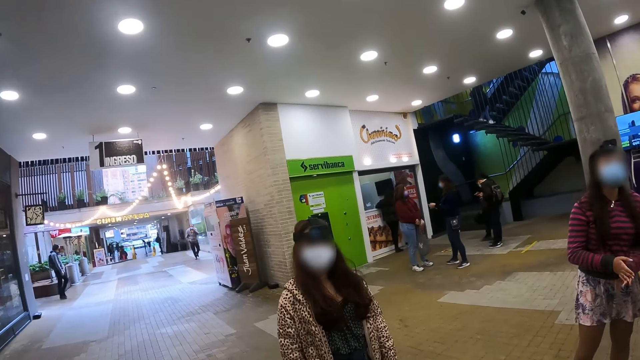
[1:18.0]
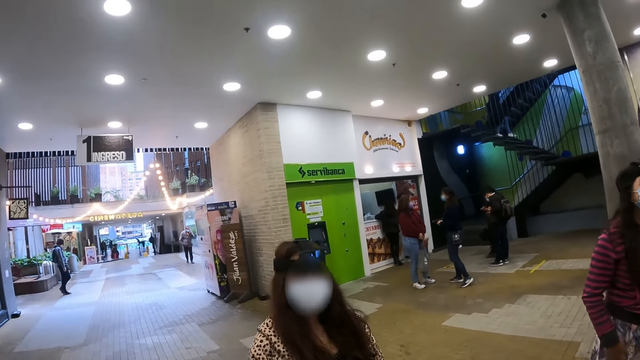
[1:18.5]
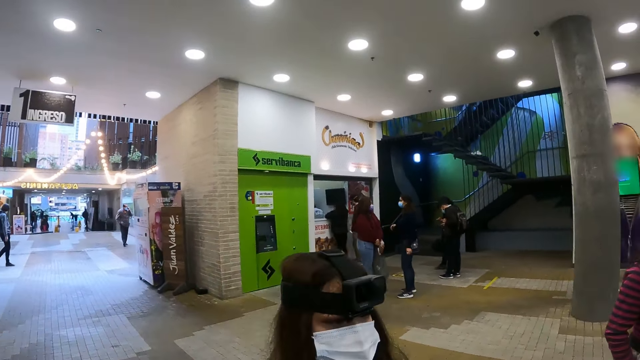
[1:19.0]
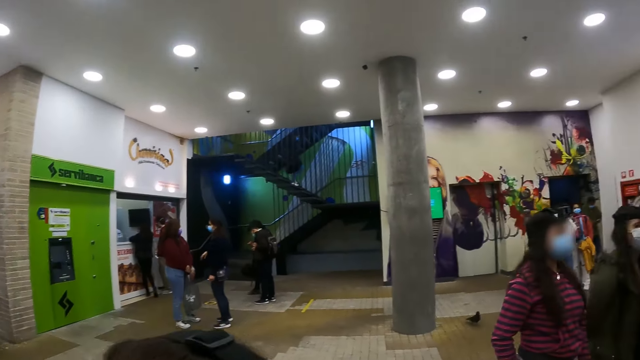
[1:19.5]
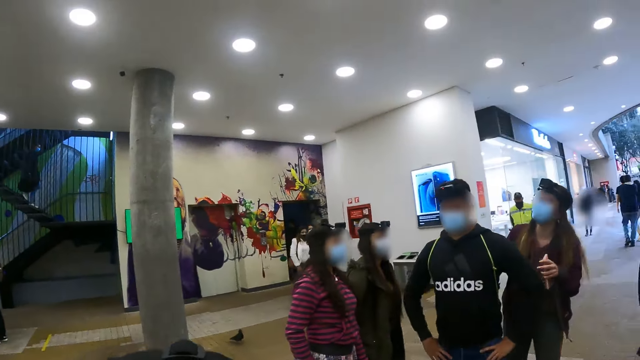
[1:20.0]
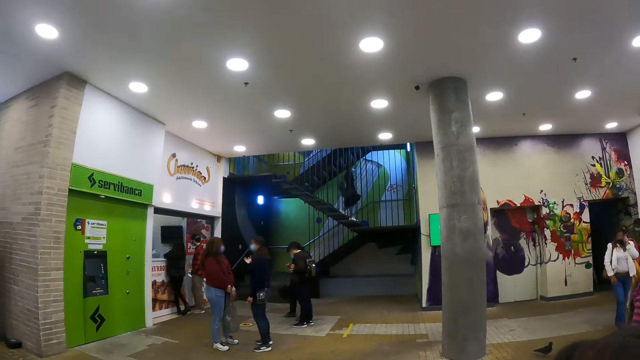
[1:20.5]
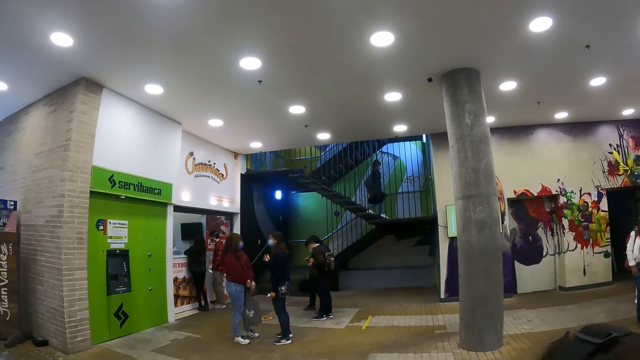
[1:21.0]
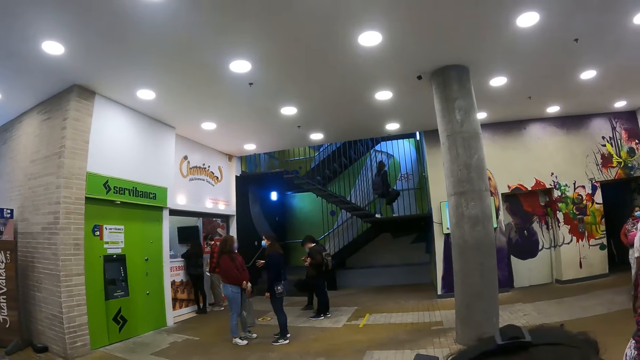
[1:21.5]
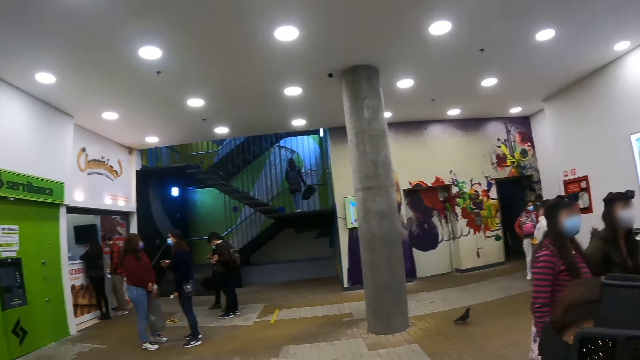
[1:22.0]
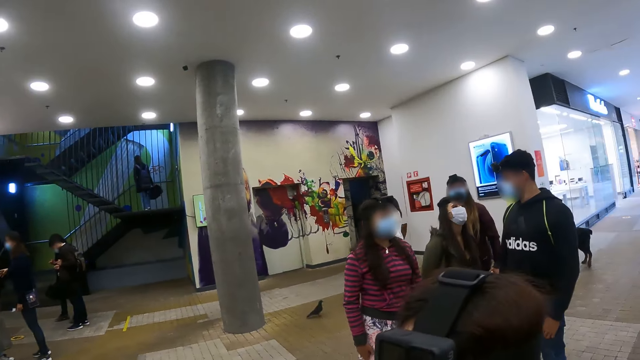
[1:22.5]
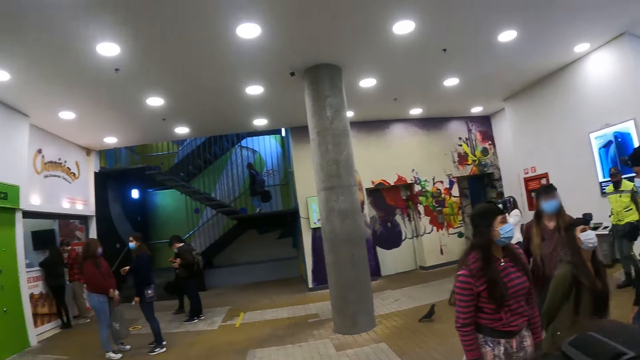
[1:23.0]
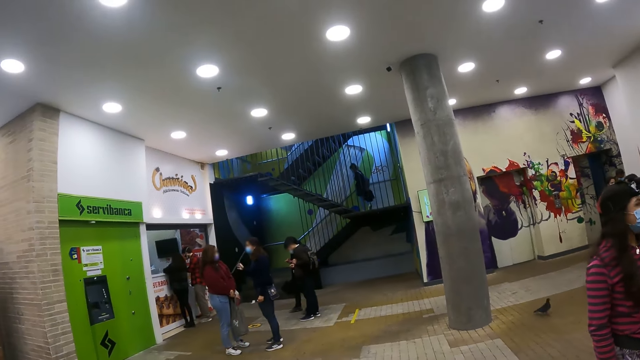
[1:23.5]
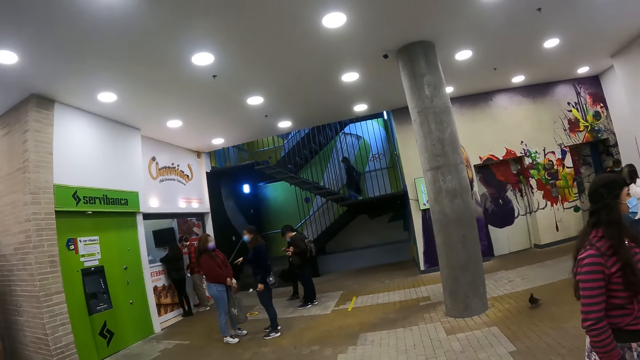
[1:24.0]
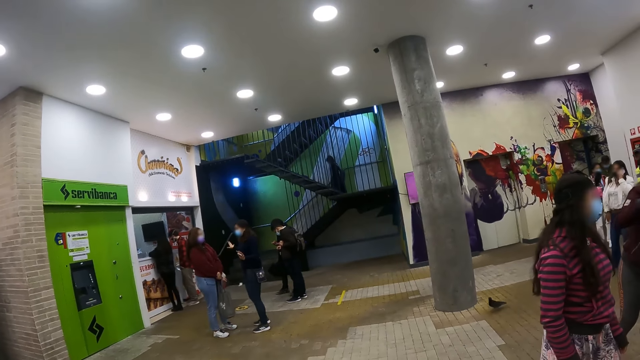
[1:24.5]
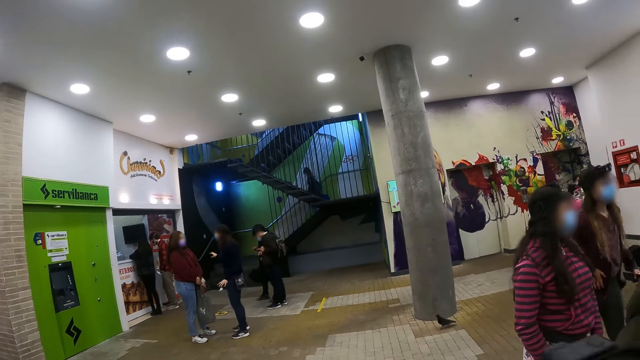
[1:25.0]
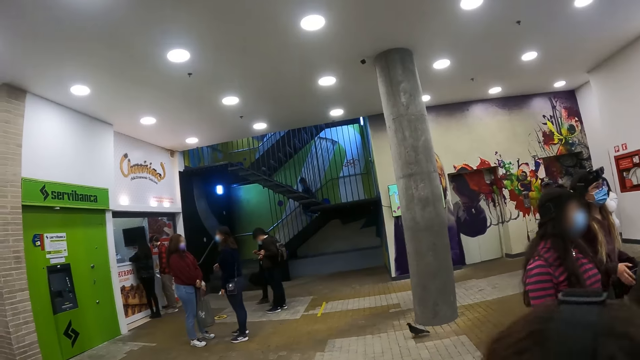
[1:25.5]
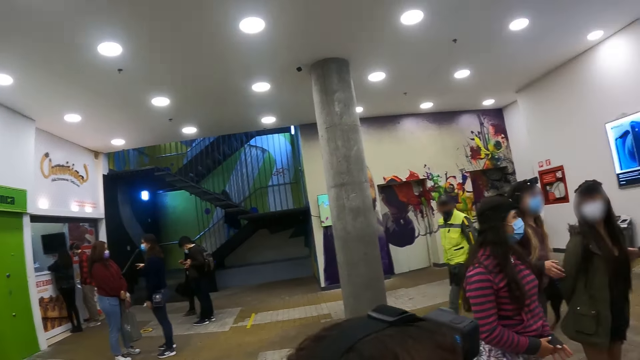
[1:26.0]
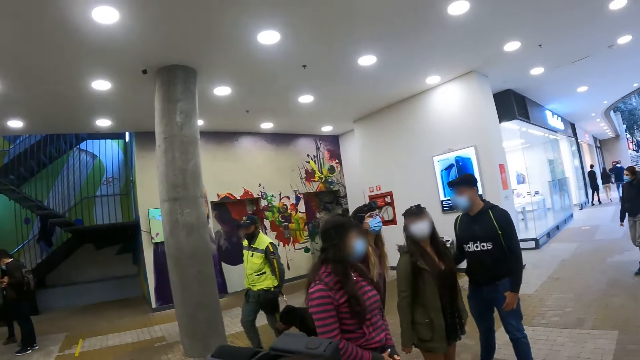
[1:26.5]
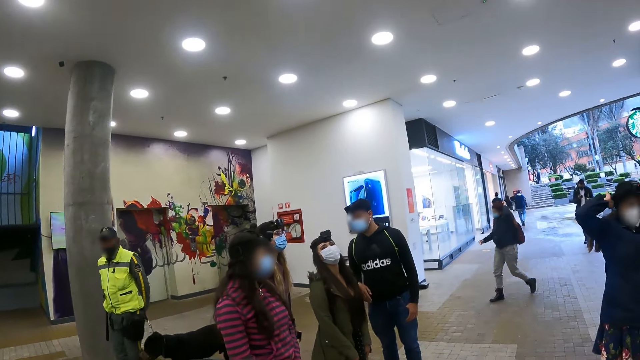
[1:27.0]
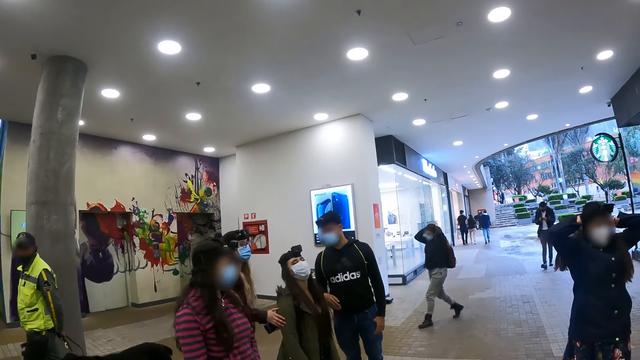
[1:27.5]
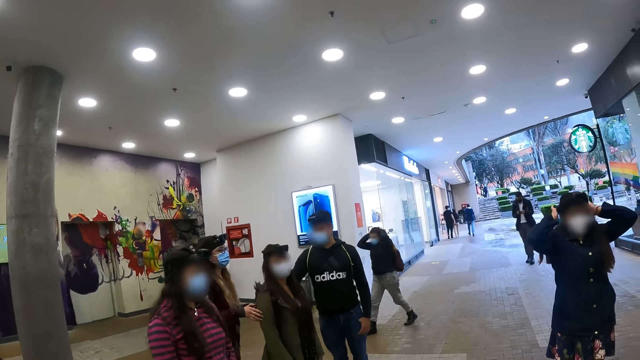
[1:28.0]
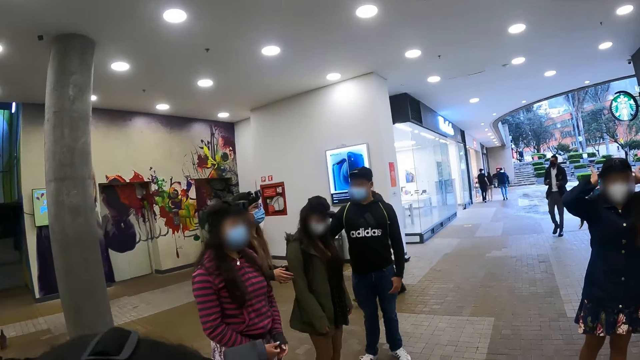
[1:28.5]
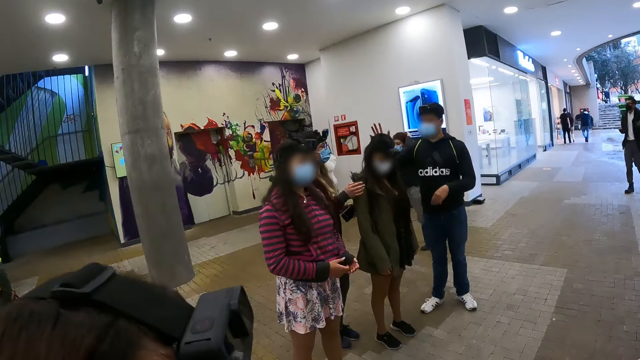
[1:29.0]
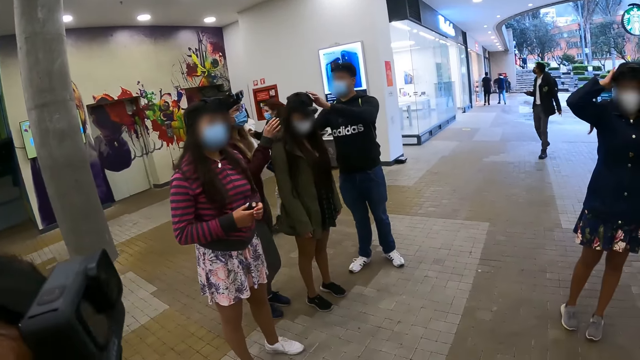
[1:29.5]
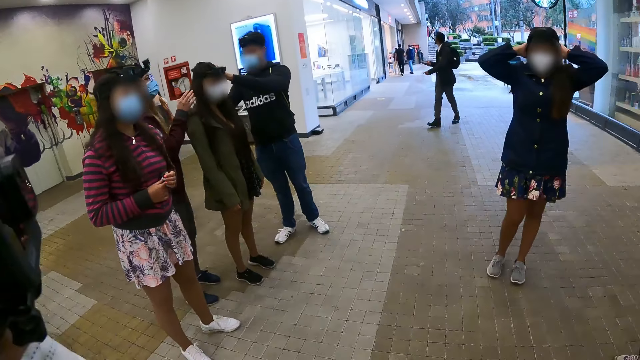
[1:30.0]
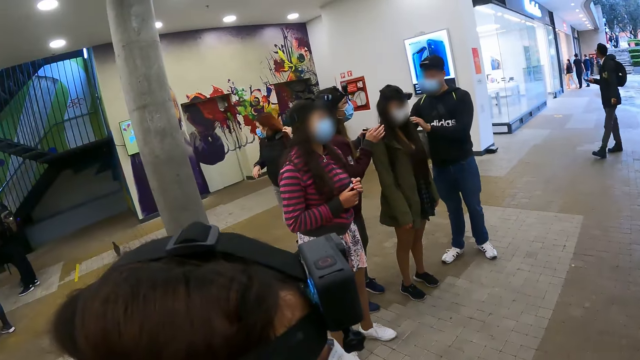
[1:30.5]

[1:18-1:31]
The camera wearer moves toward the woman. They look around. The man holds another woman's camera.

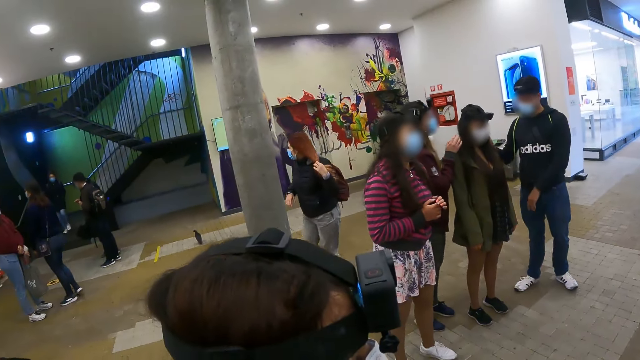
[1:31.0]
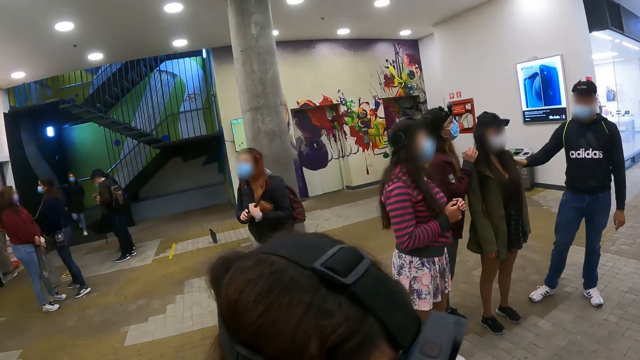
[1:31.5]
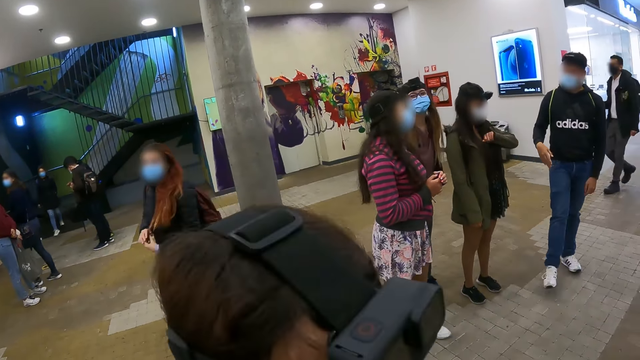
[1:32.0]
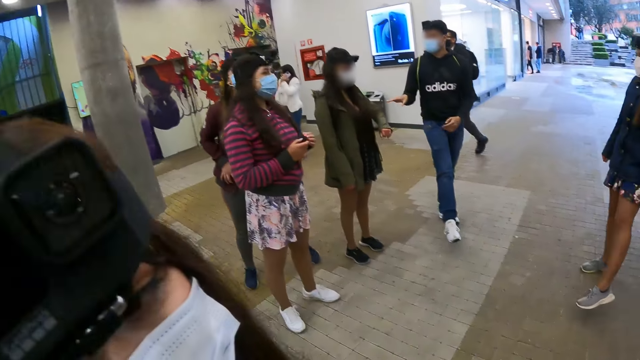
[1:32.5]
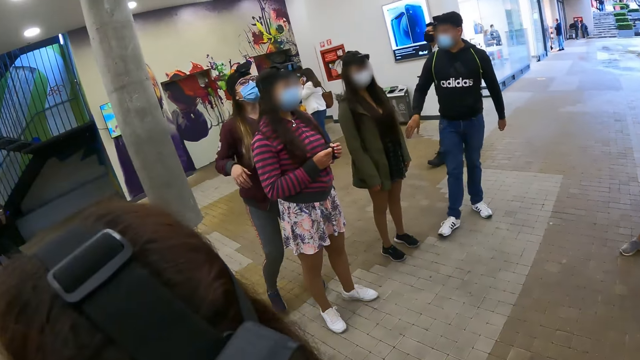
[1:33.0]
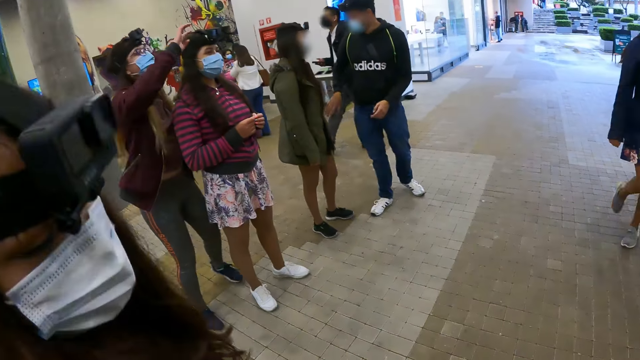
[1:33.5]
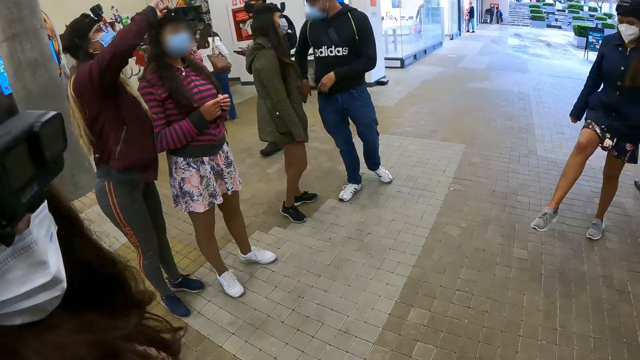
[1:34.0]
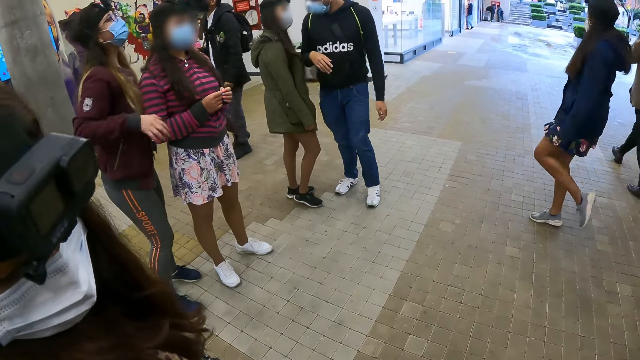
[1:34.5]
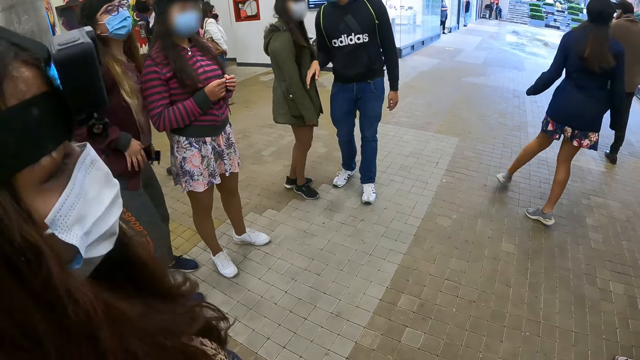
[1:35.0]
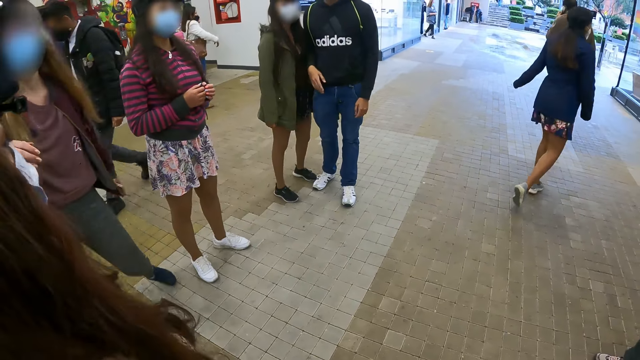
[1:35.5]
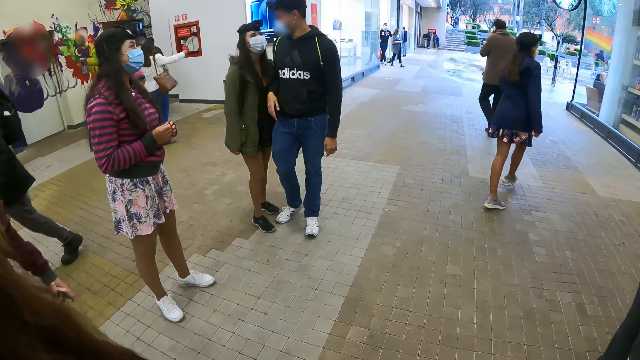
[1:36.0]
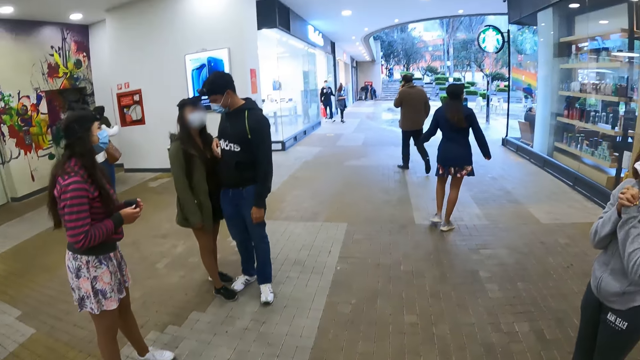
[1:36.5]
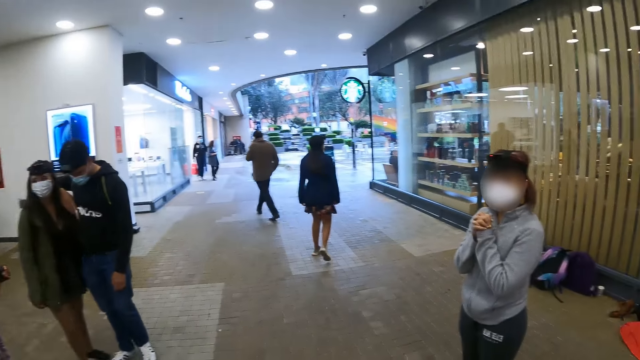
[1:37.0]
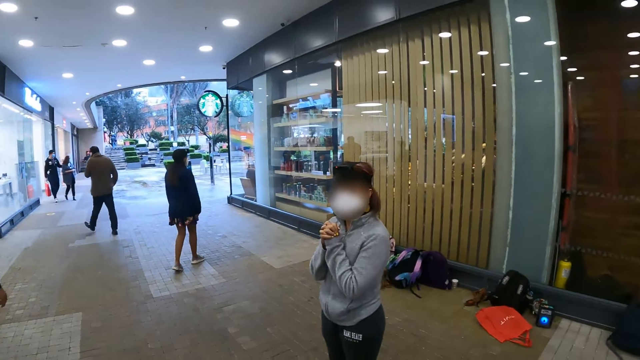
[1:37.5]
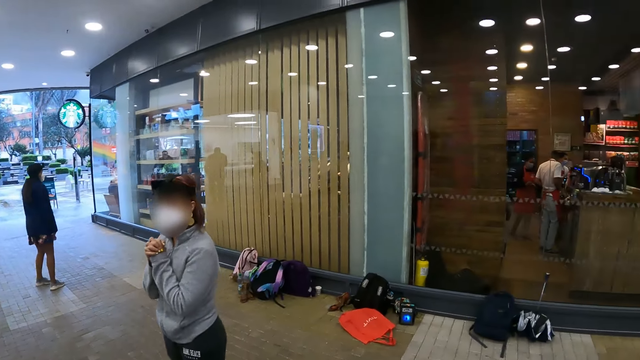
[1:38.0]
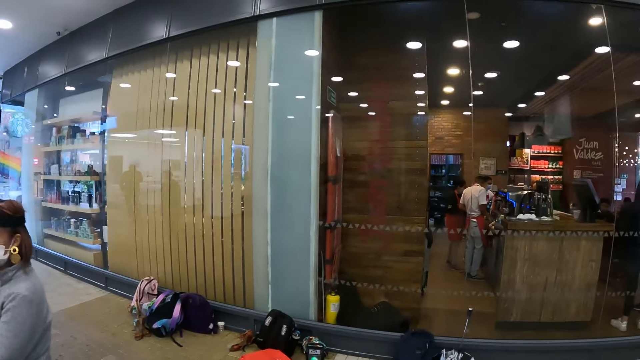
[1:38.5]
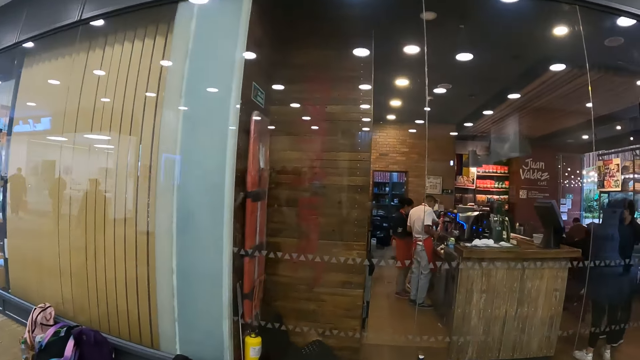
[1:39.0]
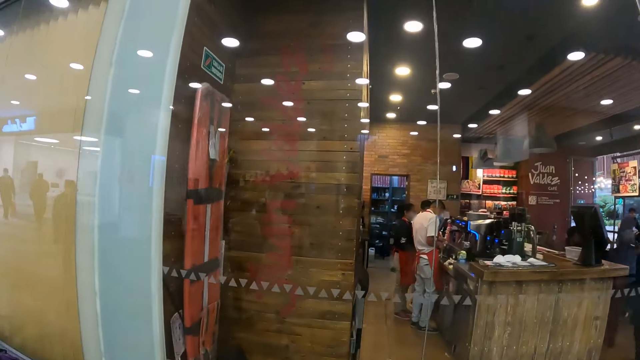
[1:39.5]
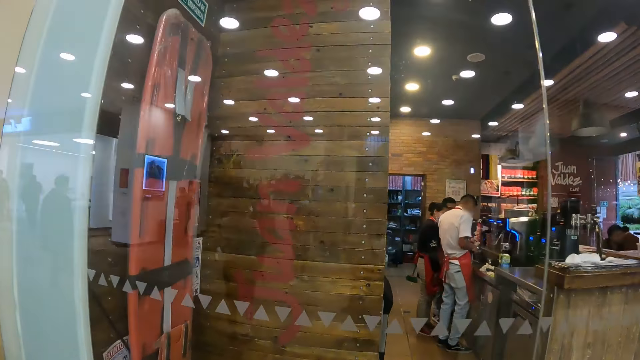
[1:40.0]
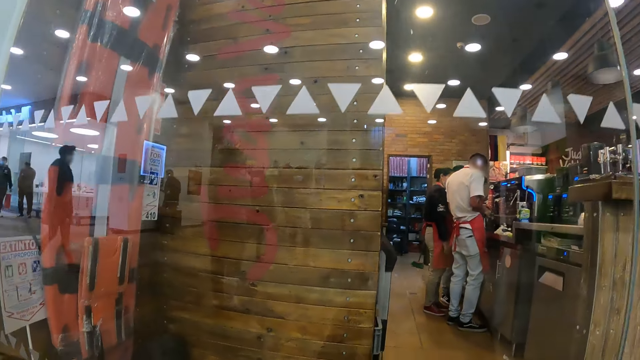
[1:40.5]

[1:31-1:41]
A woman moves her legs. The woman moves away. The camera wearer moves on the floor toward the glass.
